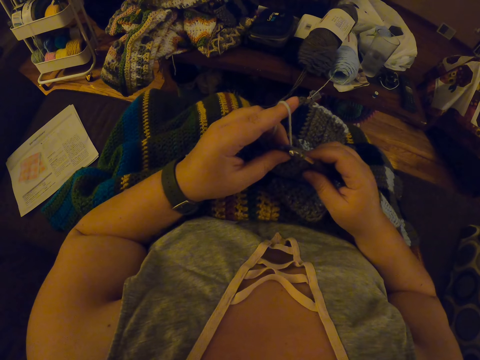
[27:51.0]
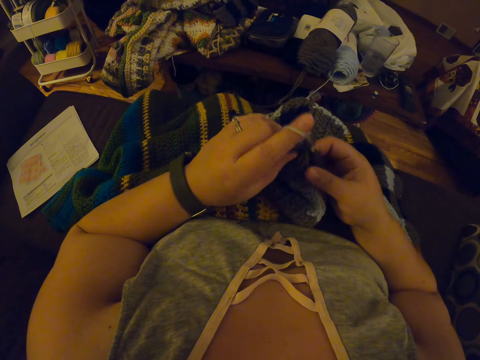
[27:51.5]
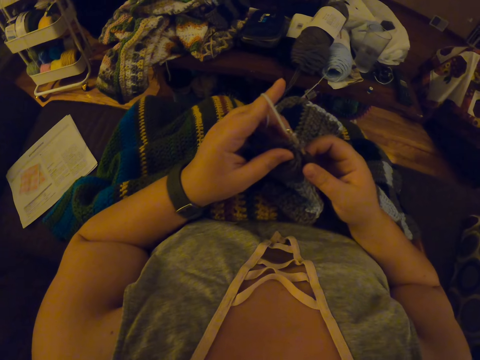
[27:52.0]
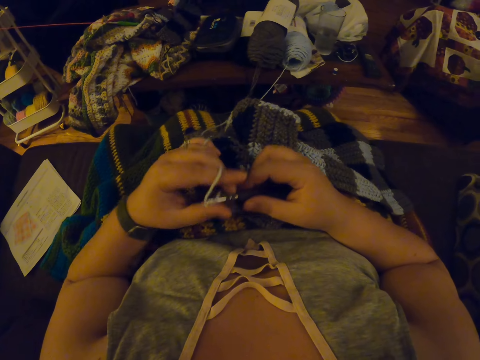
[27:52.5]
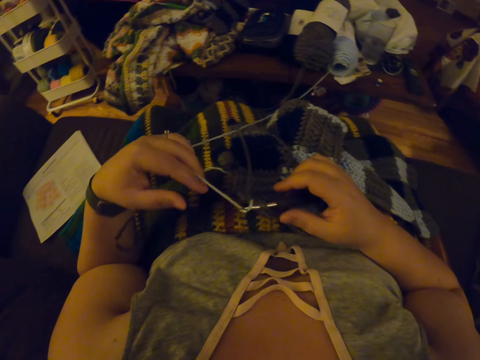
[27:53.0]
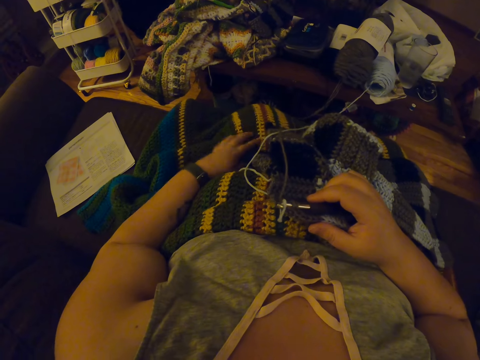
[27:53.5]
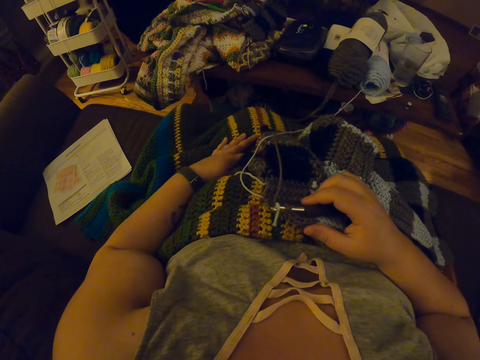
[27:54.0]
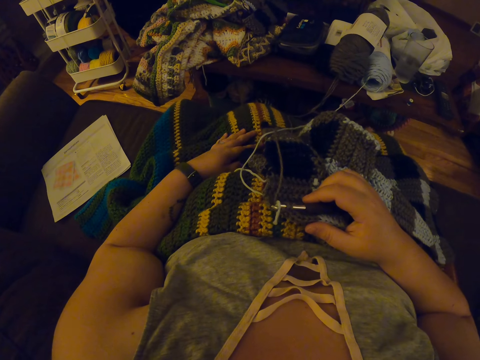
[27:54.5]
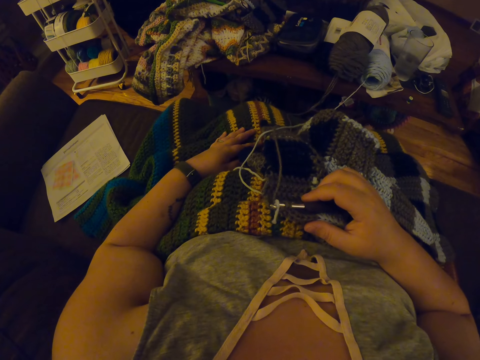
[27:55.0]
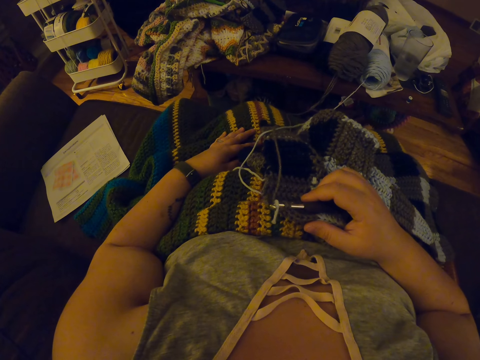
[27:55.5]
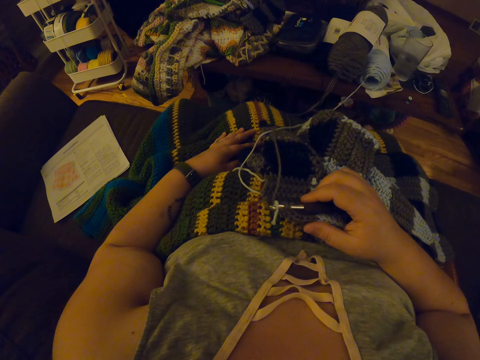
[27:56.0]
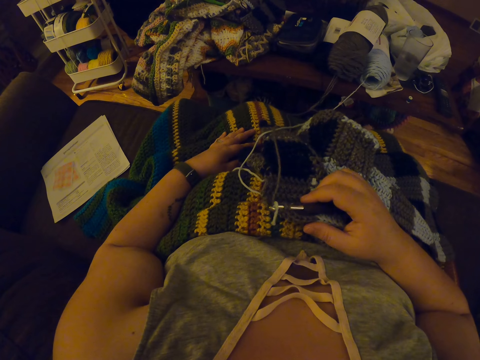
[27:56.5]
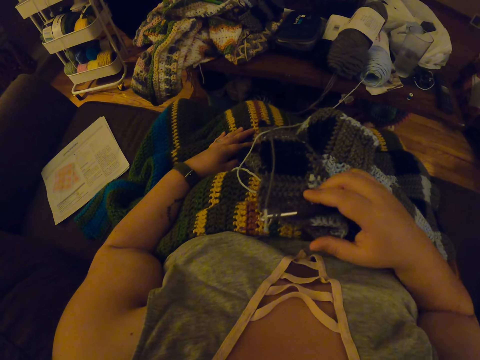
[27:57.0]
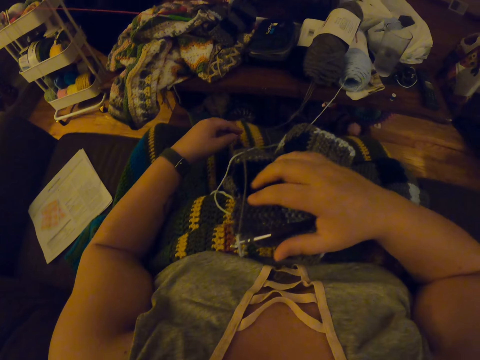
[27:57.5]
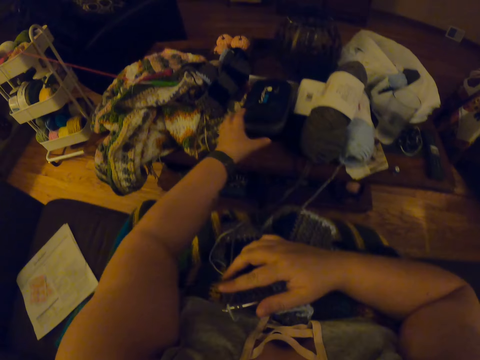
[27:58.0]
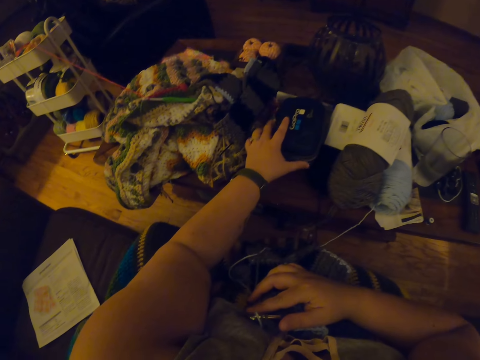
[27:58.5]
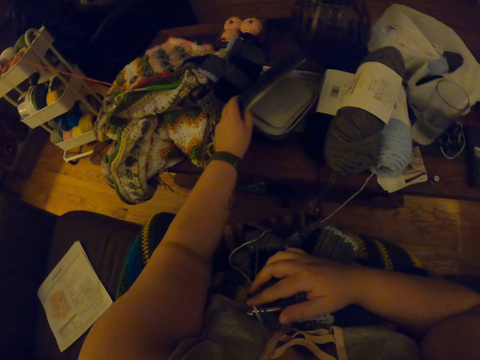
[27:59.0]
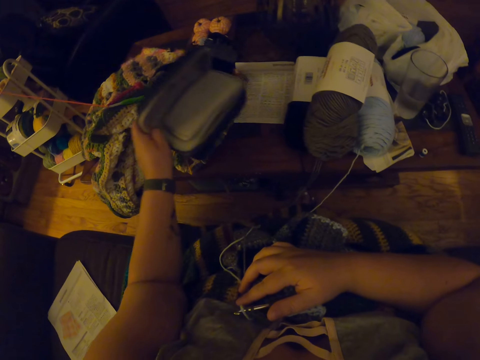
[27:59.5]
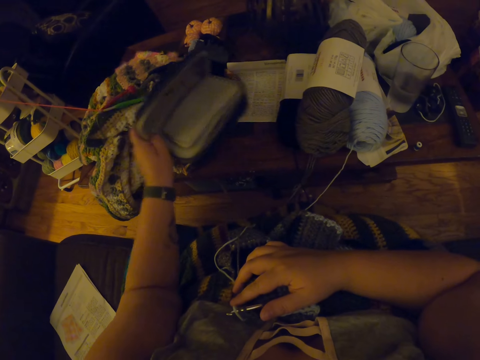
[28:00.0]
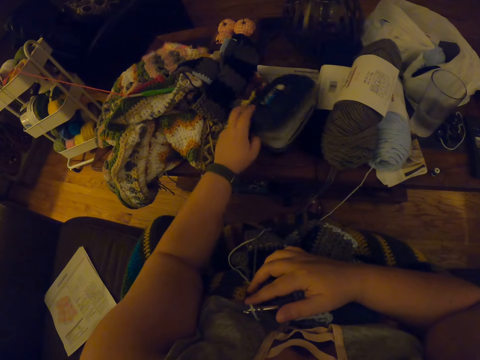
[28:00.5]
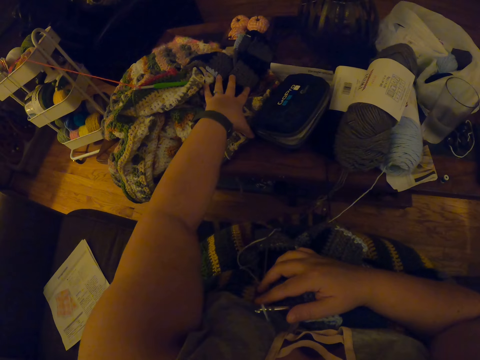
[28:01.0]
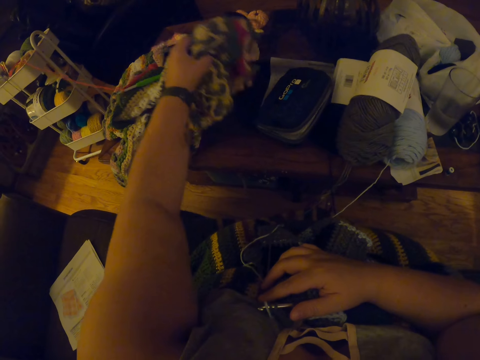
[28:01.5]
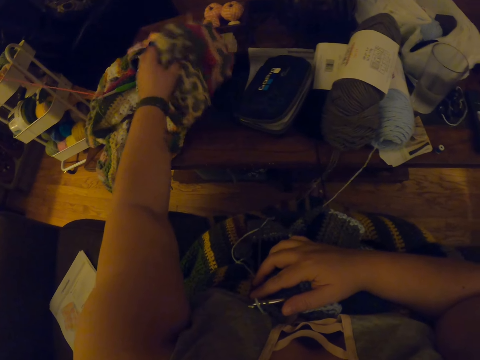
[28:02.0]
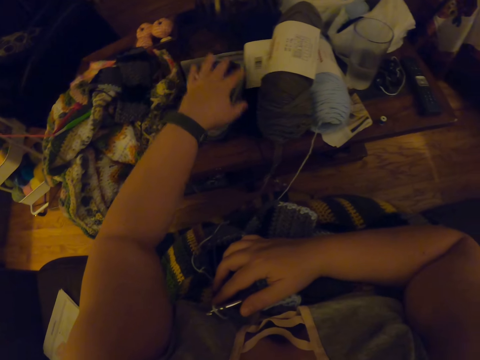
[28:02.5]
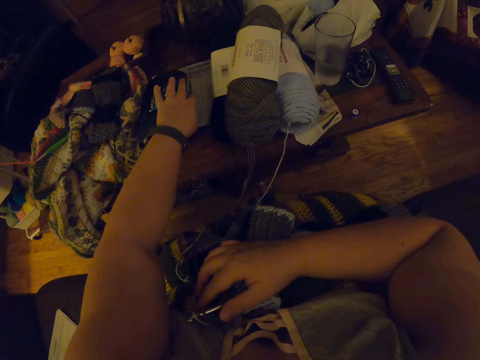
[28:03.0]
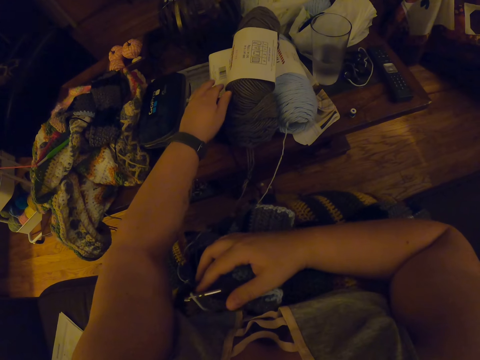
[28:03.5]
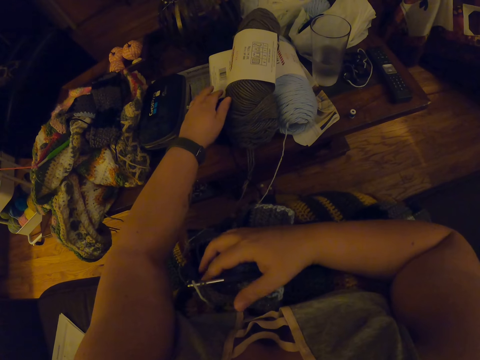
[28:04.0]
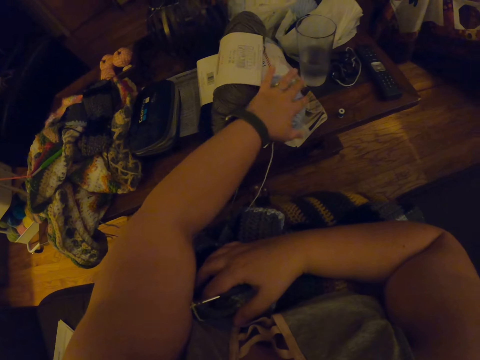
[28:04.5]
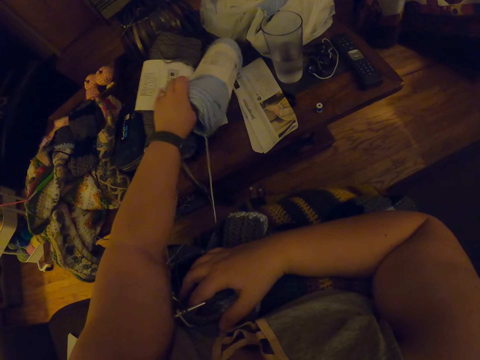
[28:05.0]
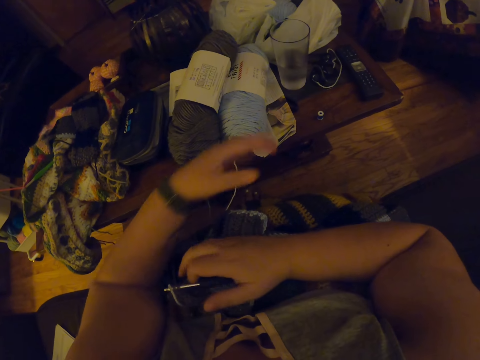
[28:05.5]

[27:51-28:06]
The camera wearer continues crocheting with the yarn. She drops the yarn in her left hand on her lap. She places her hand on her lap. She taps her leg with her left hand. She stares at the room. She removes her right hand from the crochet hook. She picks up a camera case from the table with her left hand. She drops the camera case on the table. She lifts the fabric. She touches another fabric on the table with her left hand. She moves the camera case on the table with her left hand. She moves another skein of yarn on the table with her left hand.

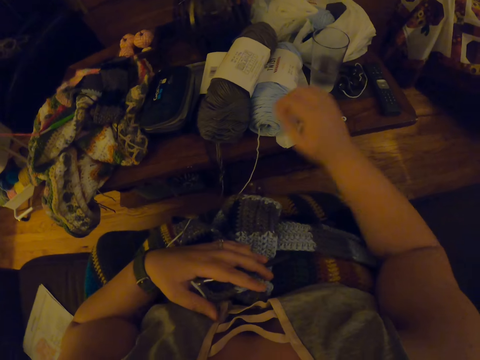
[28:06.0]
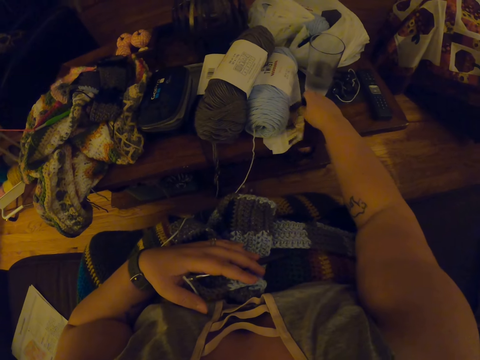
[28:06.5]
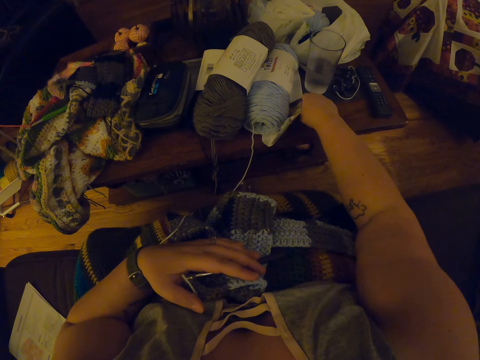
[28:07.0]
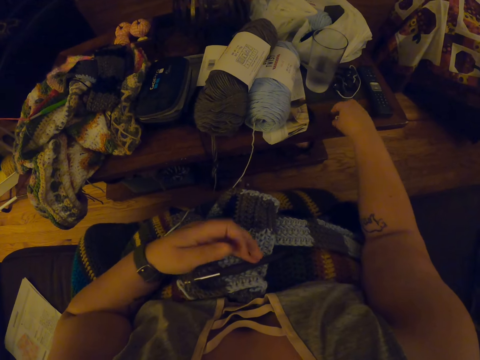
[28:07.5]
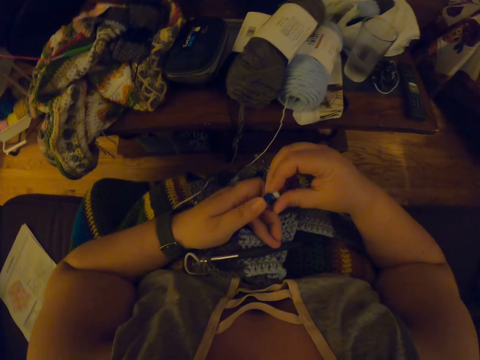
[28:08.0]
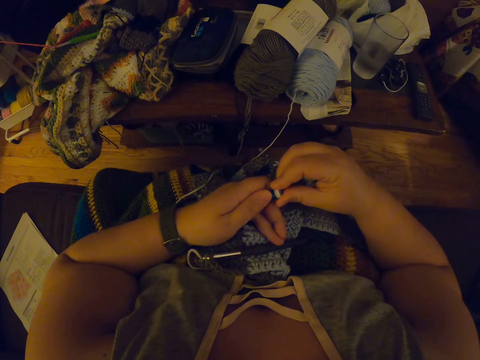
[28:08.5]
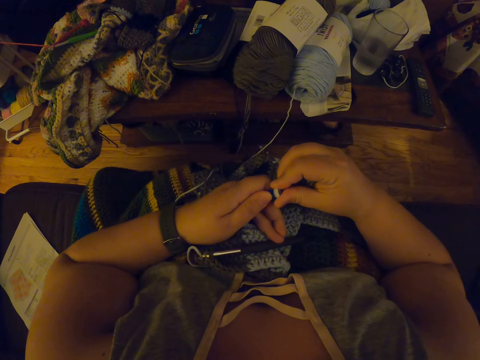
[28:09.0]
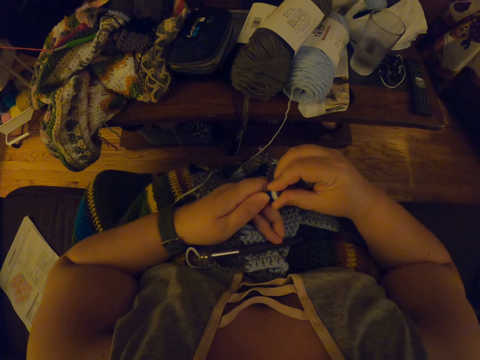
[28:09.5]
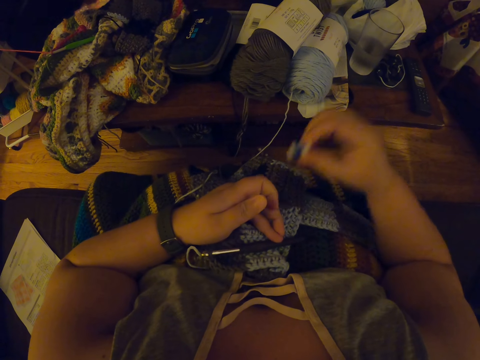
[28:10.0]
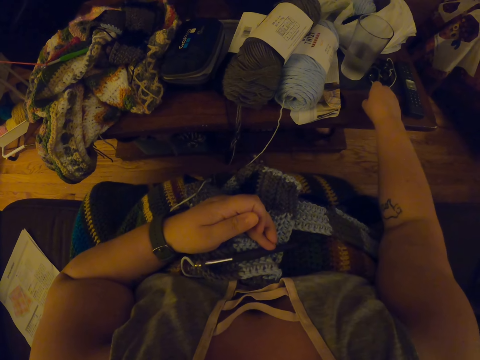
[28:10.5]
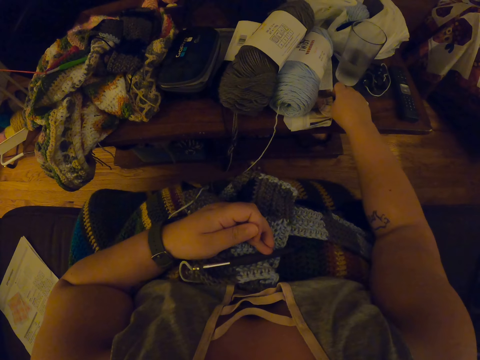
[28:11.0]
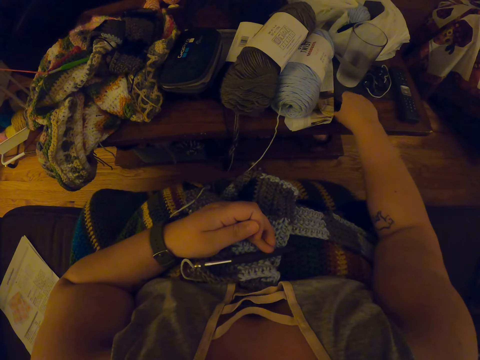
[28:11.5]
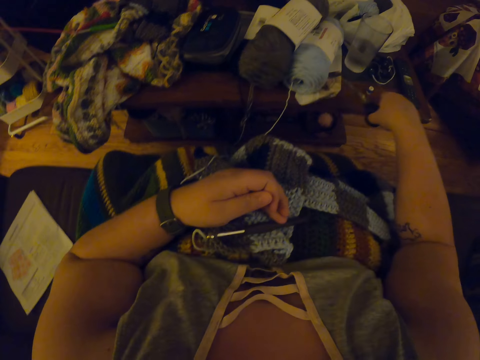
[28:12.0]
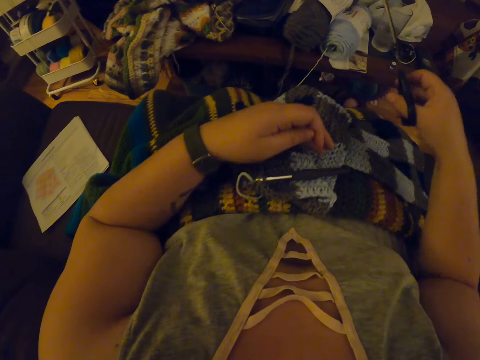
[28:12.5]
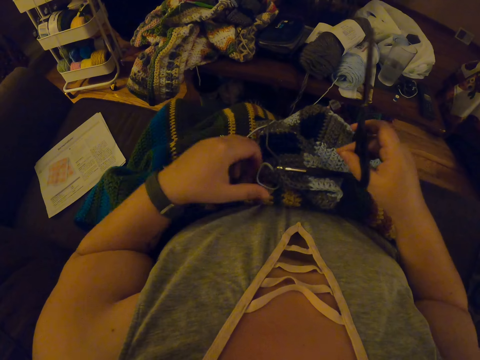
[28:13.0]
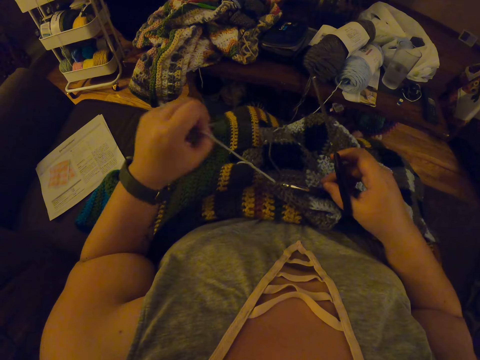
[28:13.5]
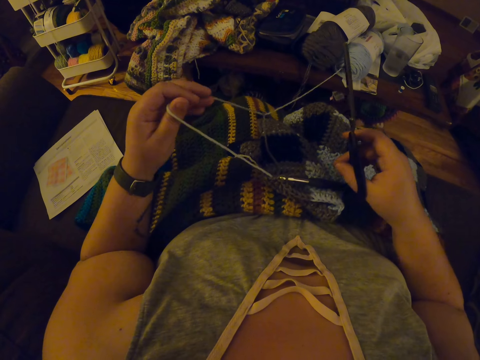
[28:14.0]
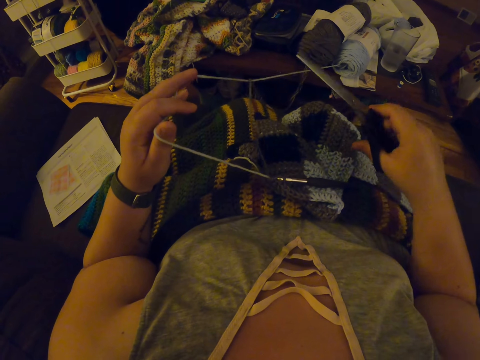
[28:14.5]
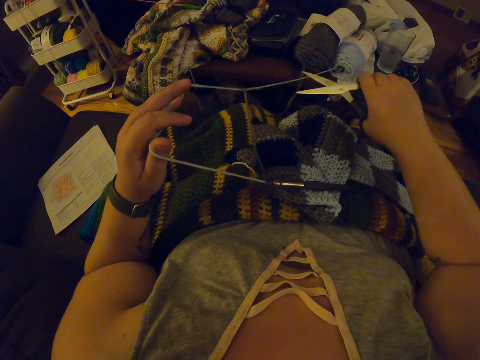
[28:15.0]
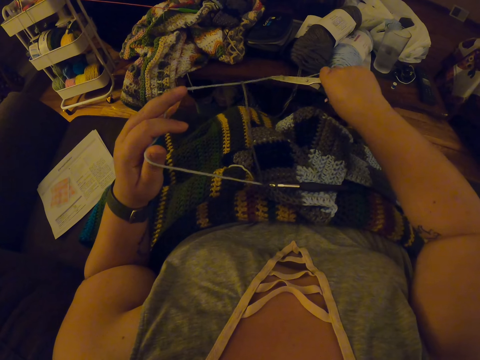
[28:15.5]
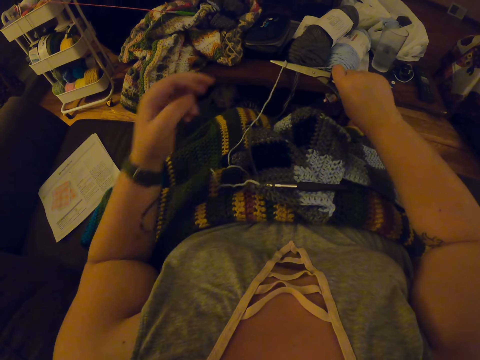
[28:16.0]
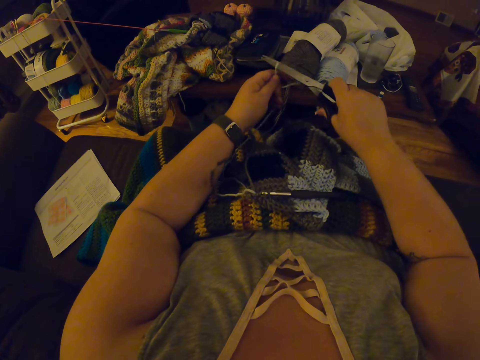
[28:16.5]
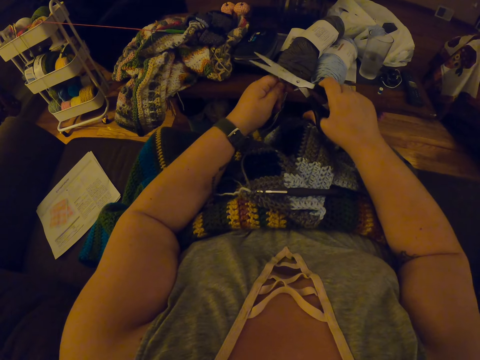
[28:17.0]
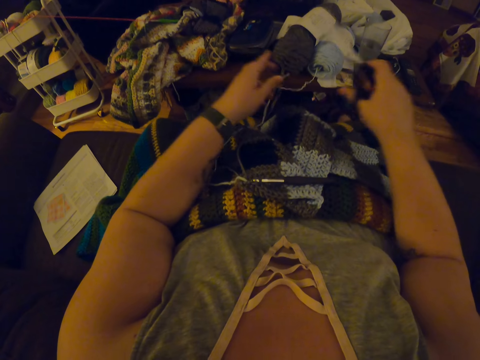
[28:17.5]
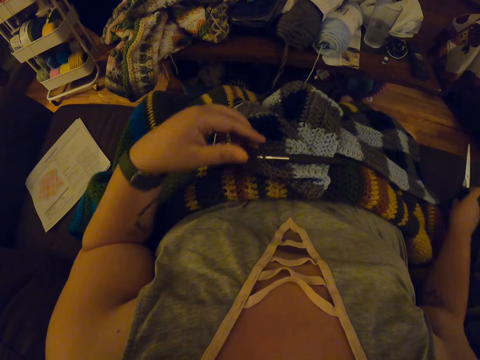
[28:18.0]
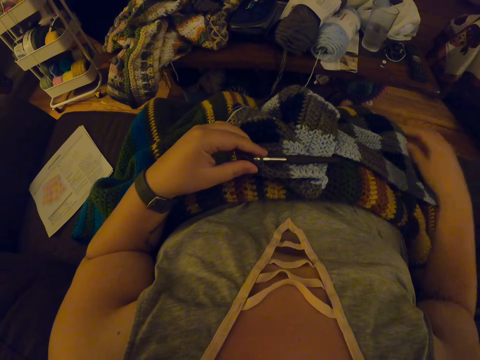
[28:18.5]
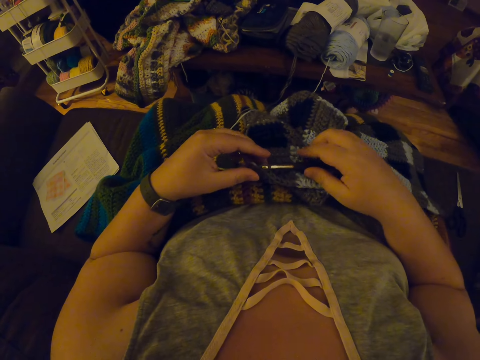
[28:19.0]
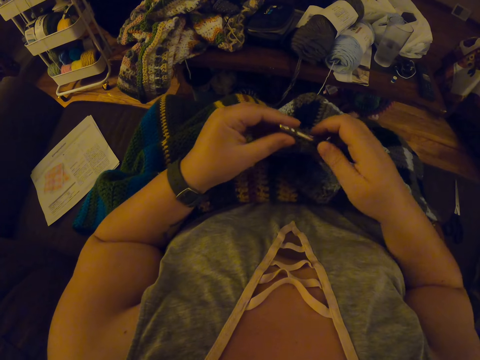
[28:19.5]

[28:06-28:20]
The camera wearer touches a paper on the table with her right hand. She picks up a roll of thread from the table with her right hand. She checks the roll of thread. She drops the roll of thread on the table in front of her. She picks up the scissors from the table with her right hand. She holds the yarn on her lap with her left hand. She cuts the yarn with the scissors. She puts the scissors on the couch to her right. She picks up the yarn and the crochet hook with her hands.
